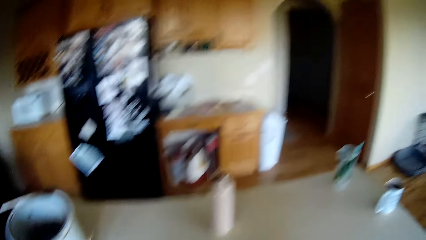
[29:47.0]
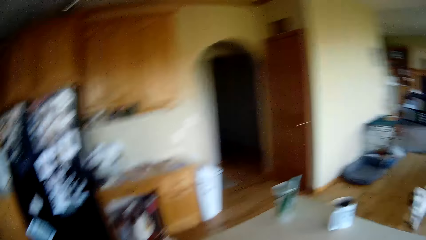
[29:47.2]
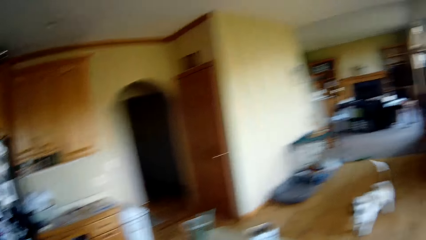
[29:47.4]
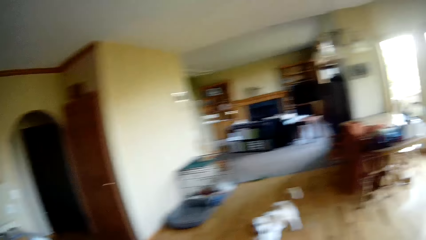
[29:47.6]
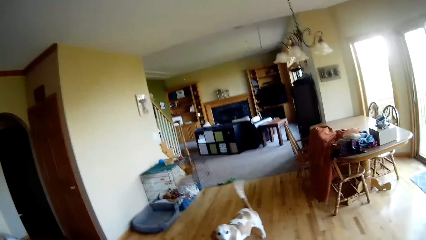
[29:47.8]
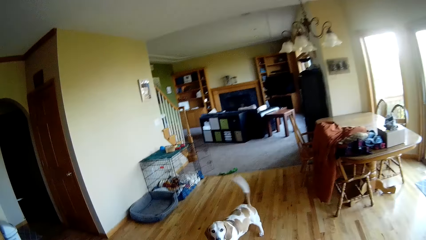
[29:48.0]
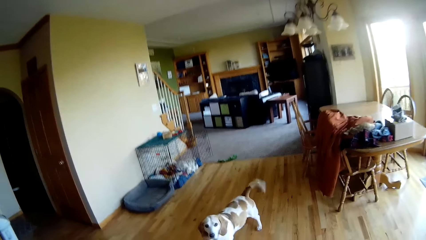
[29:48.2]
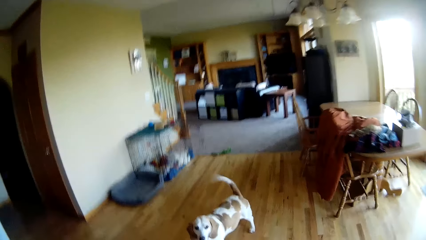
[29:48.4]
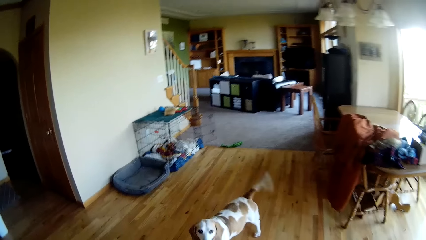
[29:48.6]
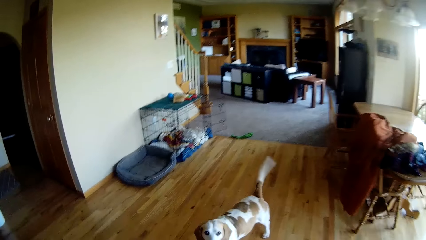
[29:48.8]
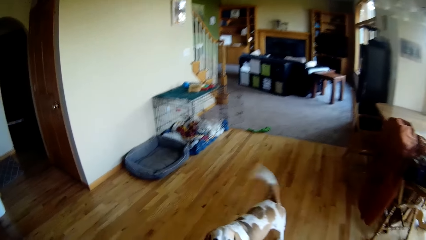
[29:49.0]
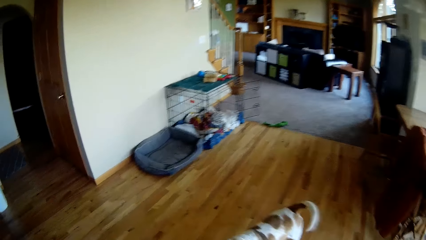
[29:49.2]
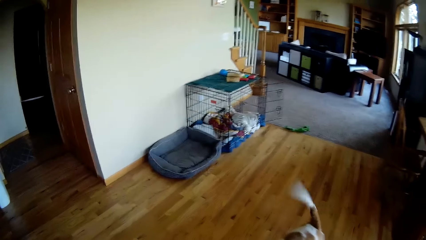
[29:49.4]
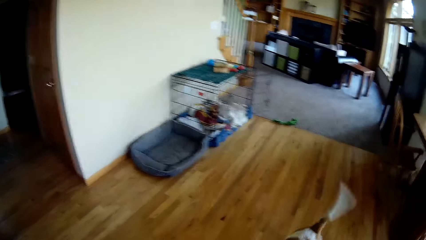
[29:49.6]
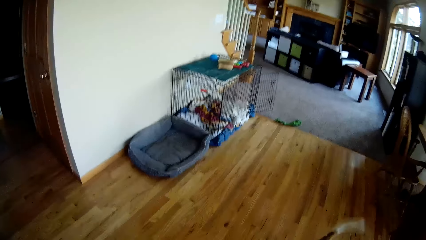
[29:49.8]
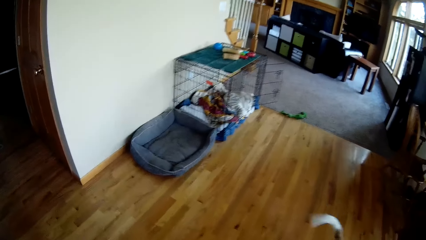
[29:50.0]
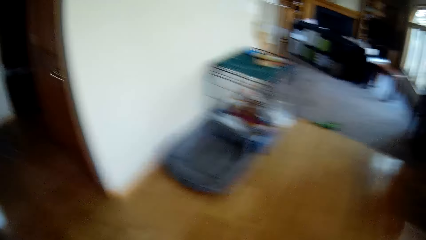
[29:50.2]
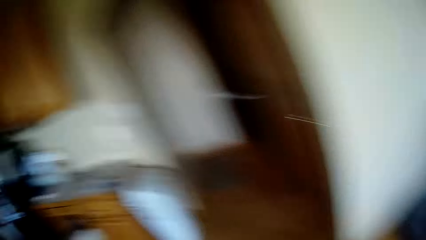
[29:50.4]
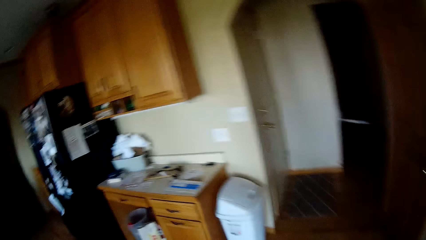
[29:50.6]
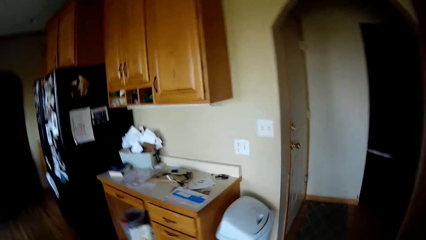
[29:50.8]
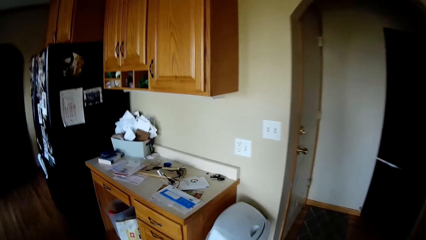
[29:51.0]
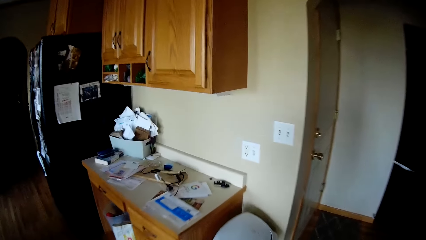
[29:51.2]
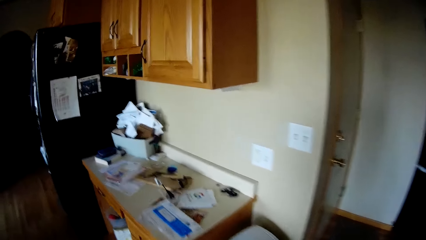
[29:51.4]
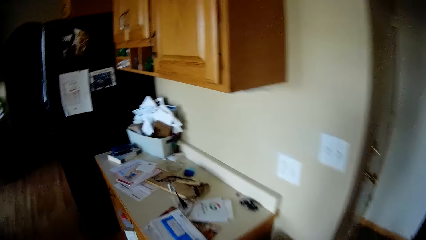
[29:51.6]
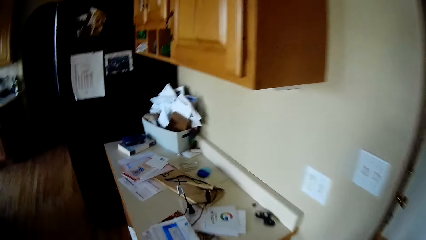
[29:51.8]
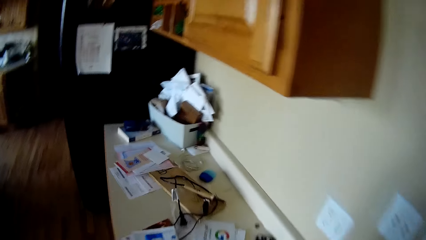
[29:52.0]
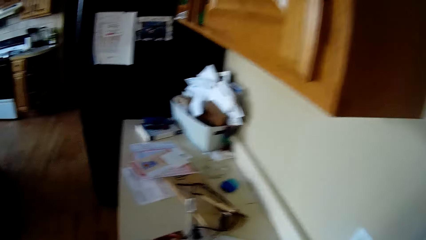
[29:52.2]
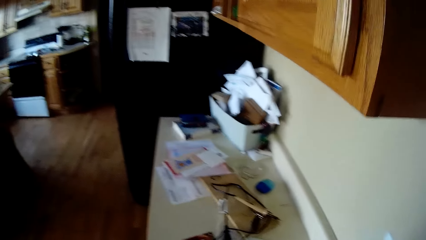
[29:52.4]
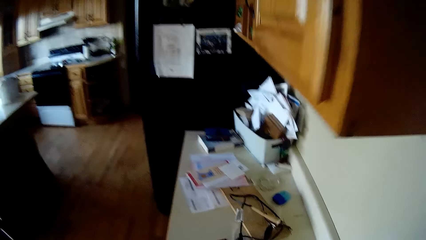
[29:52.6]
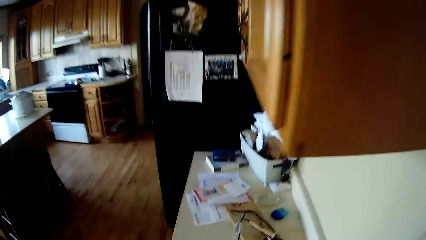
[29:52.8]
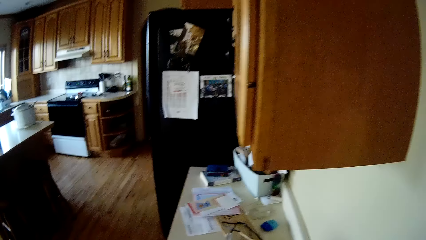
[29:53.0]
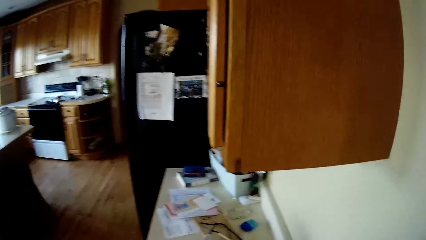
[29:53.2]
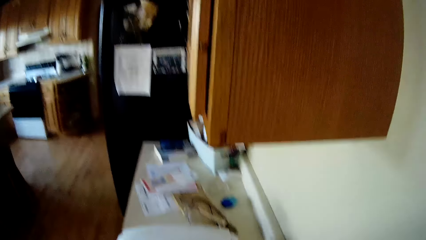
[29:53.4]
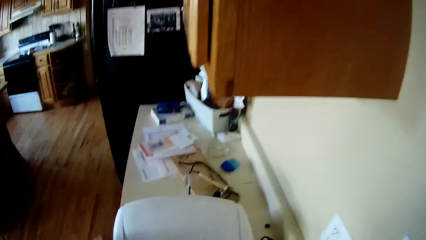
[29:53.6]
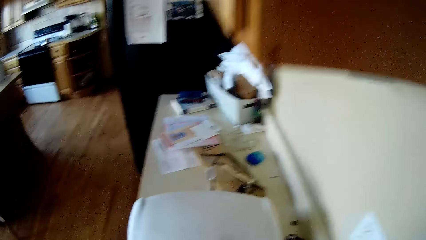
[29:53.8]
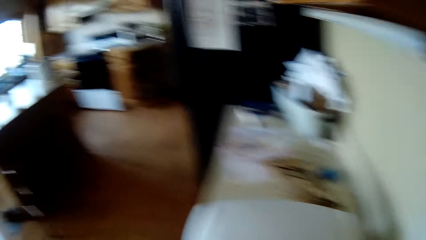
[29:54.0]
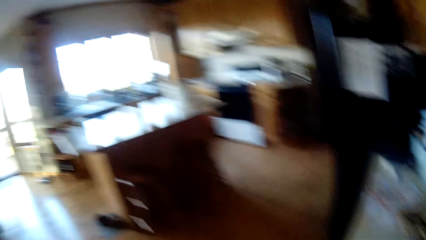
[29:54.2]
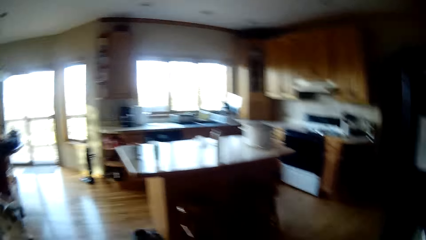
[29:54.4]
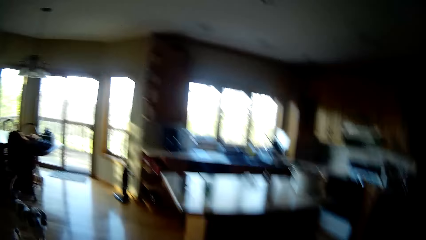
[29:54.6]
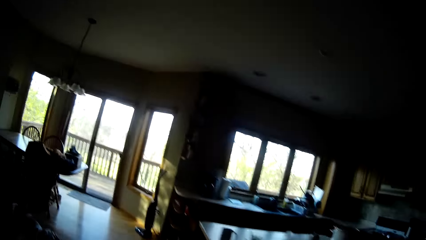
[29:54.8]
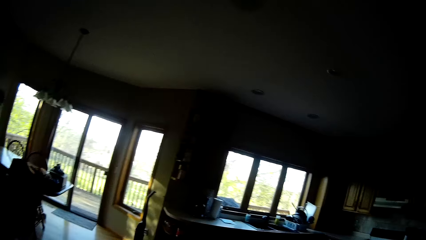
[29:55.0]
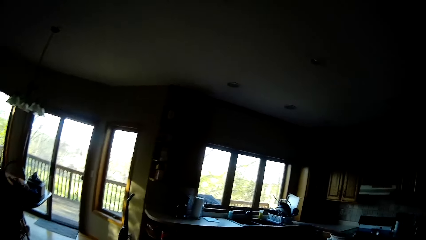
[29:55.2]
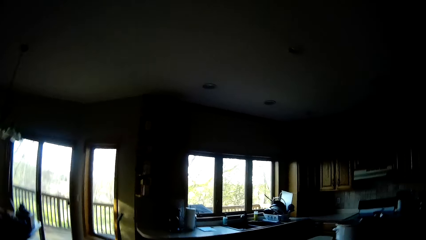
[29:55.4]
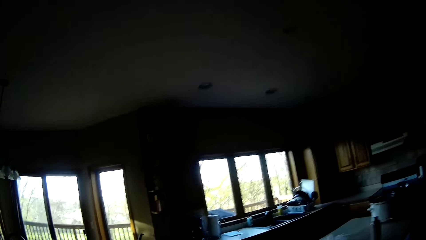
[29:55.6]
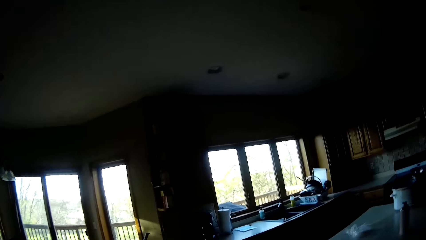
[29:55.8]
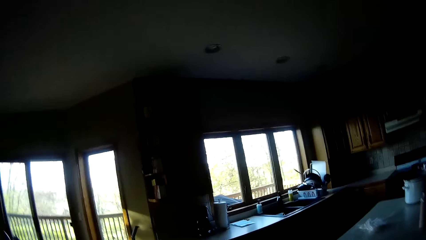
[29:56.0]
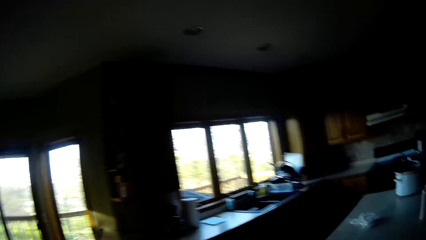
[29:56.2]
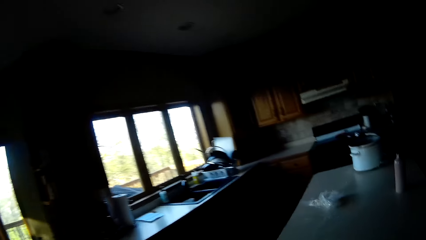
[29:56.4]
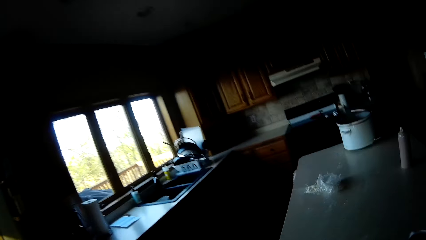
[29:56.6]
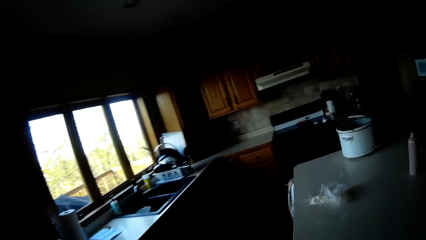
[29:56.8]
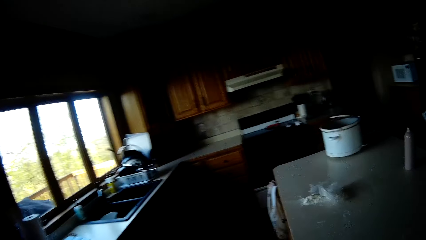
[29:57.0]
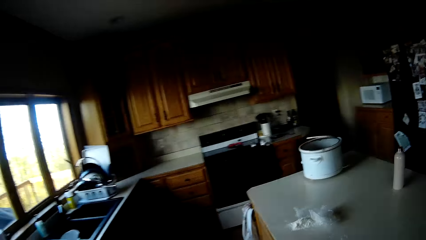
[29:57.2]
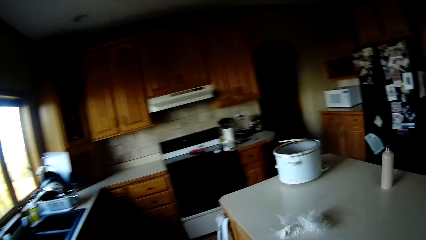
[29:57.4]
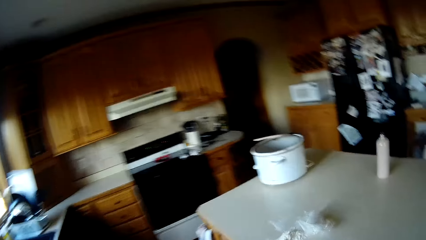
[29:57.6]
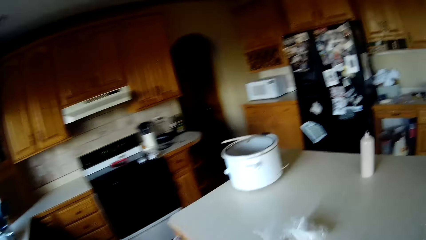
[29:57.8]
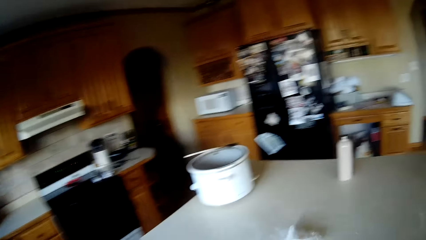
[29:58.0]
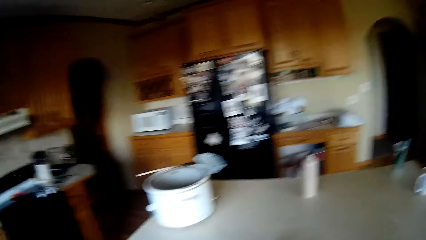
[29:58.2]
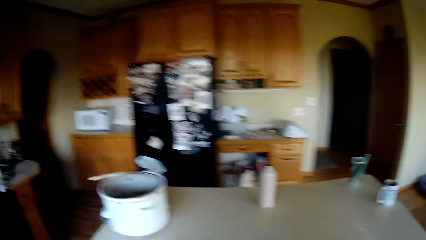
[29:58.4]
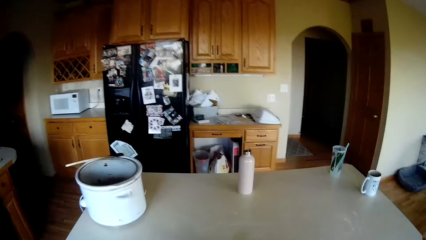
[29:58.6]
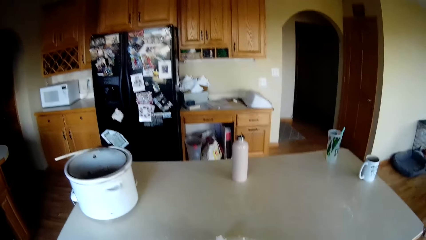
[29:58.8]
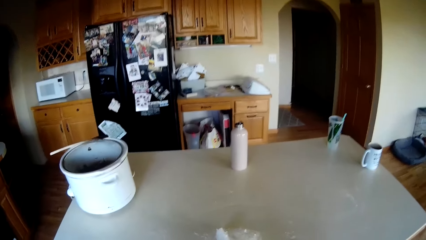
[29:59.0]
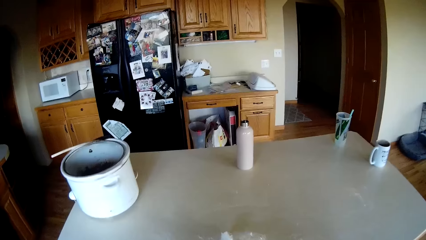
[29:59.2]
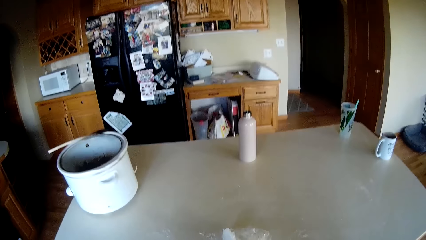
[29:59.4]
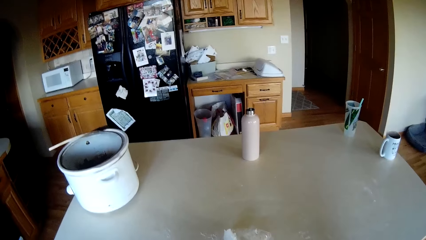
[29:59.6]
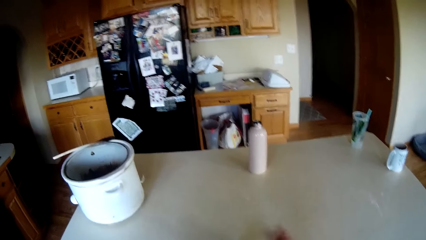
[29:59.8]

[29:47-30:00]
The camera wearer drops a toaster on a table with both hands. They walk to the kitchen table.
